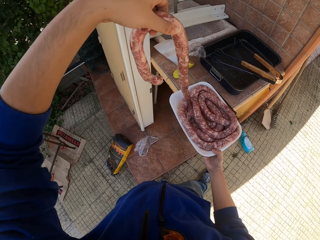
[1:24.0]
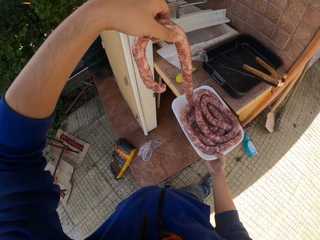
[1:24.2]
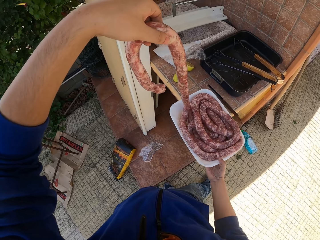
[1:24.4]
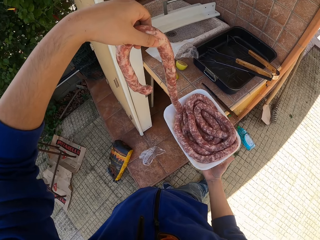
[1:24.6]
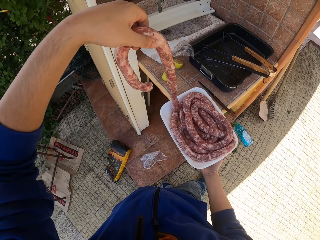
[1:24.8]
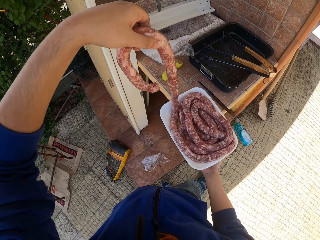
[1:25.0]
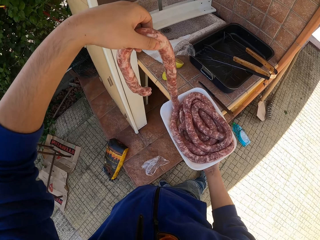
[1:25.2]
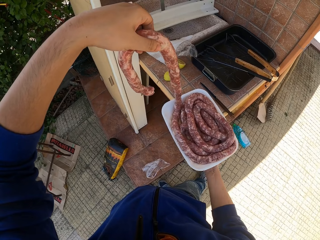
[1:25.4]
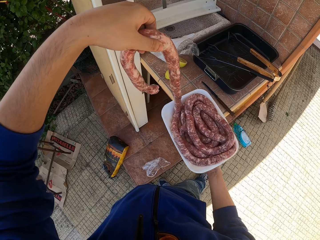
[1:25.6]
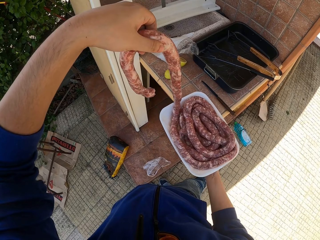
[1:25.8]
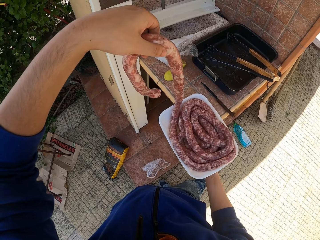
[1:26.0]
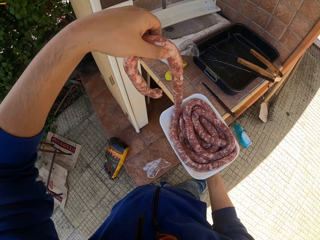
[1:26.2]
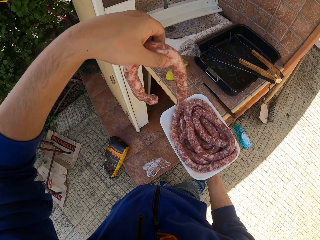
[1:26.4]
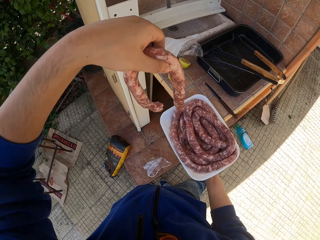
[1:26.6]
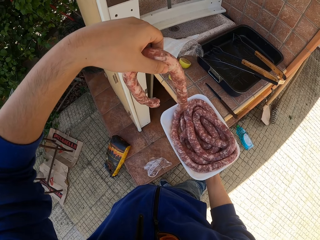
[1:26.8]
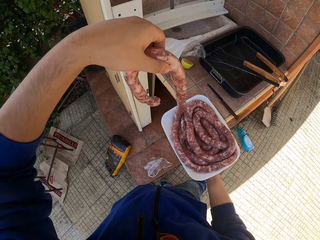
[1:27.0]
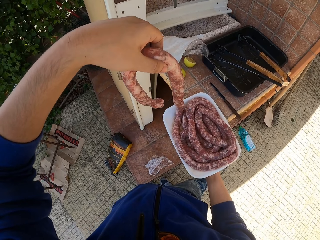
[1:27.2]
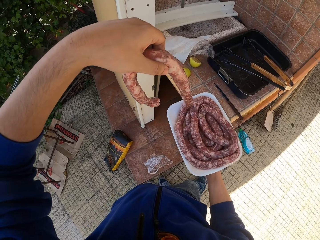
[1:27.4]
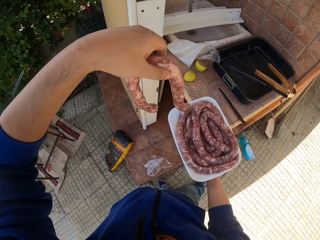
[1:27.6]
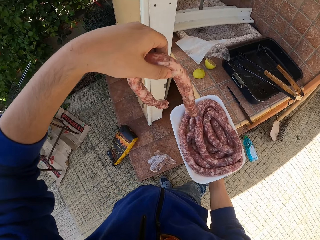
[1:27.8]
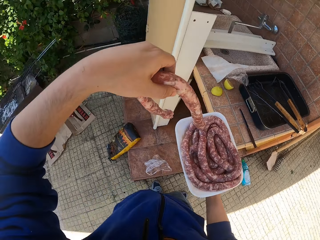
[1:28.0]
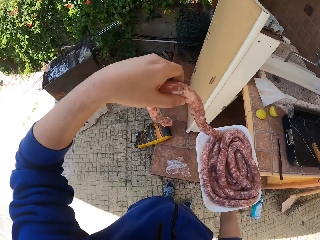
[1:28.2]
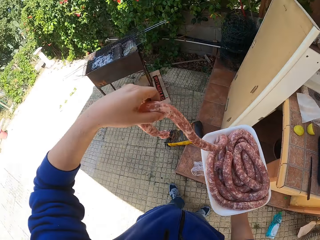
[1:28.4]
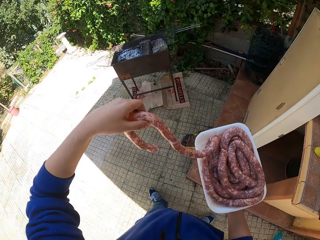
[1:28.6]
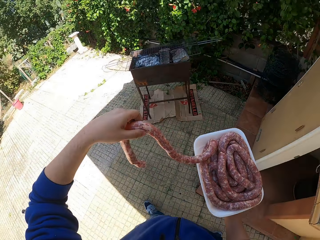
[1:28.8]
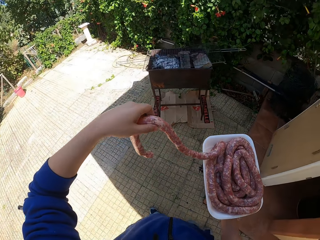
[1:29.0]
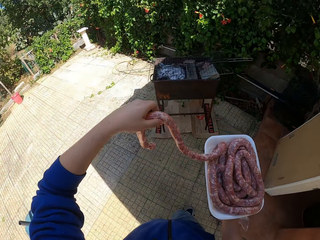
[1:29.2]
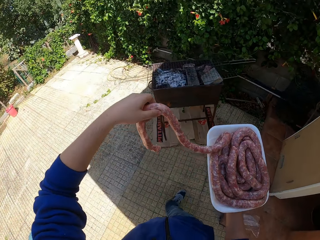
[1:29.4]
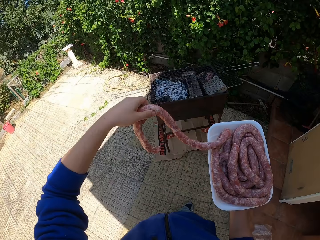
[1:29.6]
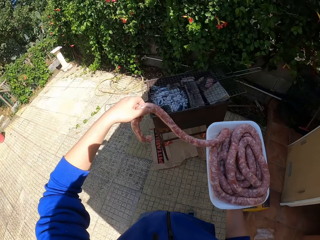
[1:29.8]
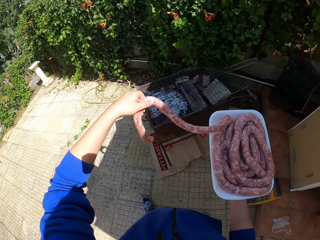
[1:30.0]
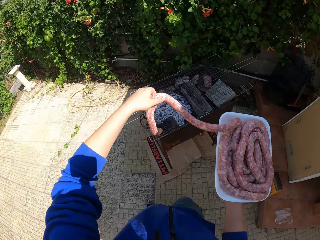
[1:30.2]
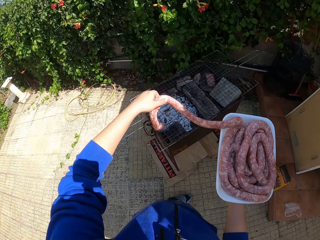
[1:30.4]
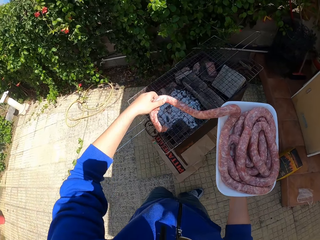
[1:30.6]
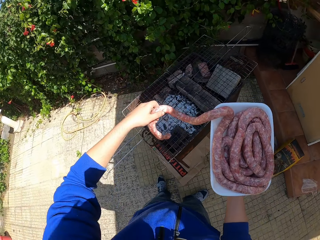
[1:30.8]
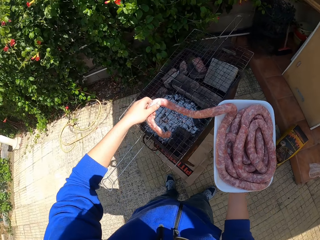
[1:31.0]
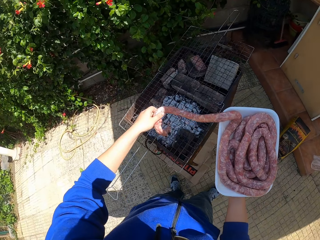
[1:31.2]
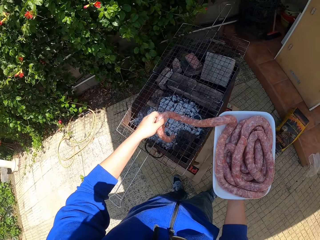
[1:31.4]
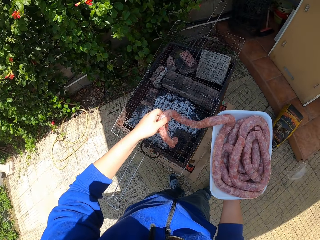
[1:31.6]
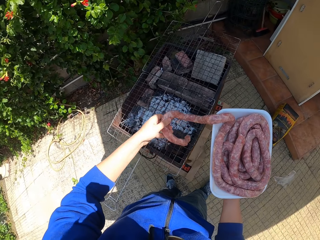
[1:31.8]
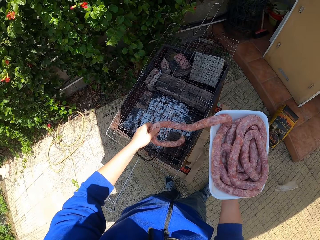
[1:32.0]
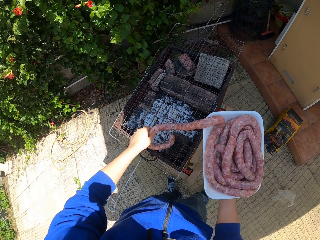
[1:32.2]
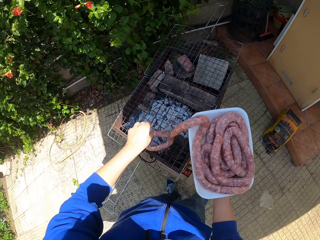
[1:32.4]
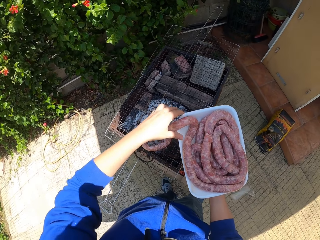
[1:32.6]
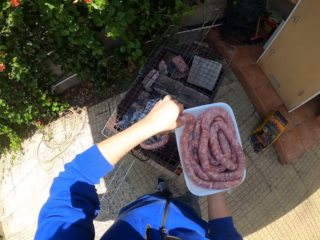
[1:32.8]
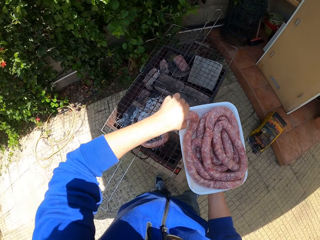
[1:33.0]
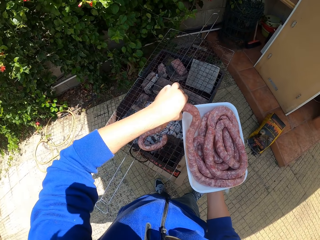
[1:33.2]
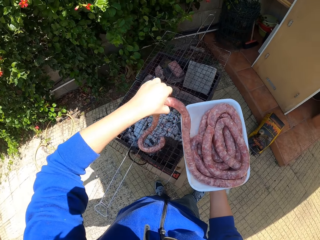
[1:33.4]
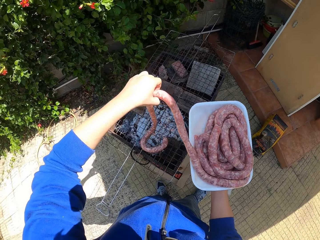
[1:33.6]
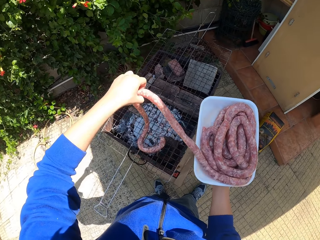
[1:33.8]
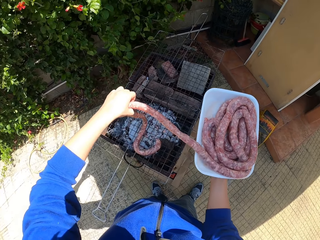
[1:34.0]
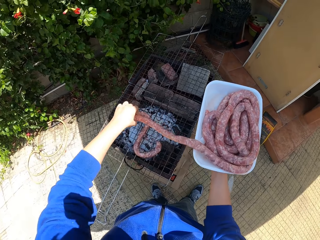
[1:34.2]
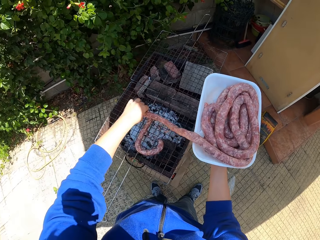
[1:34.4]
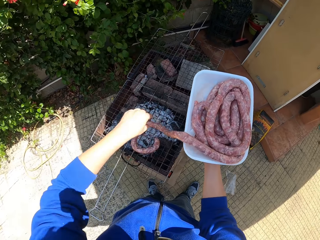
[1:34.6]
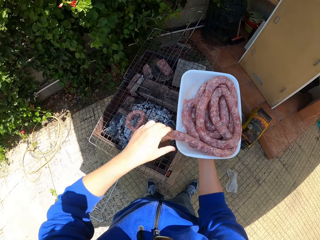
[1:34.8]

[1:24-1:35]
The camera wearer holds a Boerewors with the left hand. He walks towards a grill in the compound. He arranges the sausage from the tray on the grill with his left hand.

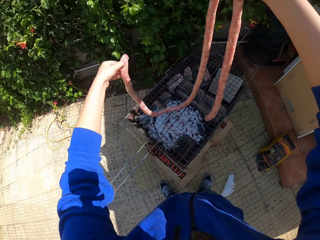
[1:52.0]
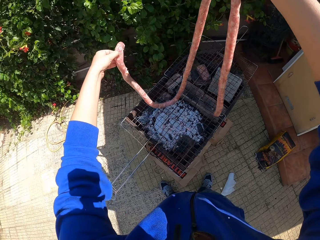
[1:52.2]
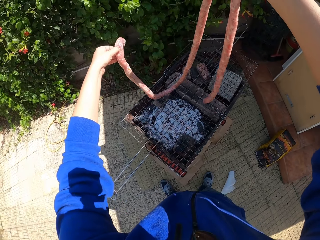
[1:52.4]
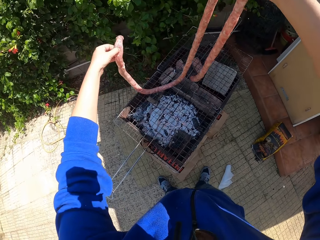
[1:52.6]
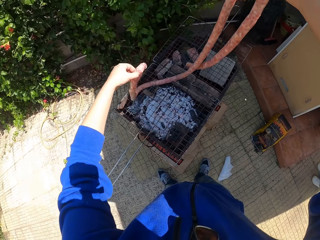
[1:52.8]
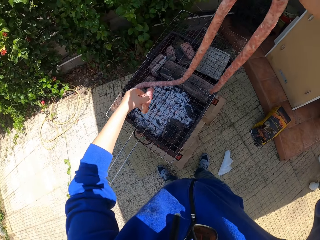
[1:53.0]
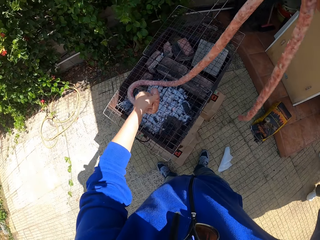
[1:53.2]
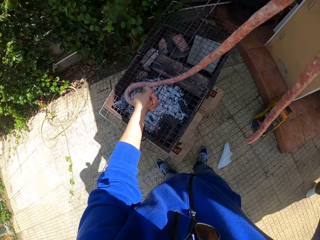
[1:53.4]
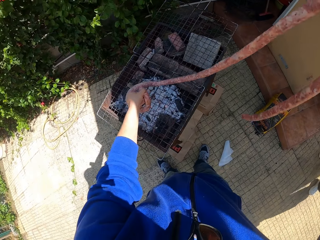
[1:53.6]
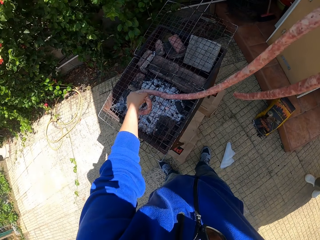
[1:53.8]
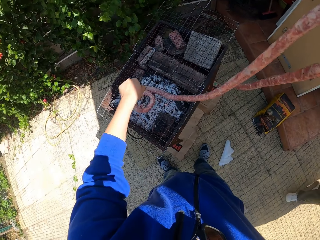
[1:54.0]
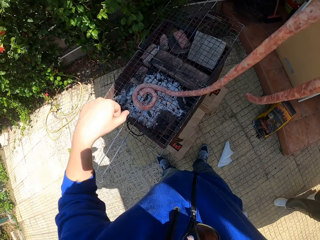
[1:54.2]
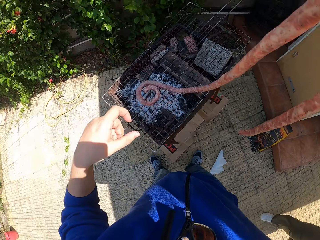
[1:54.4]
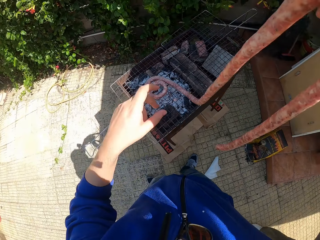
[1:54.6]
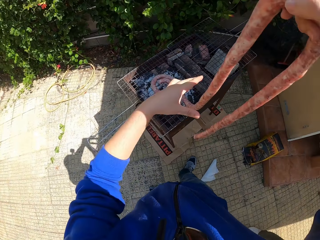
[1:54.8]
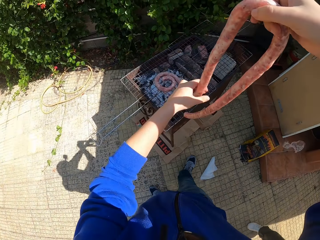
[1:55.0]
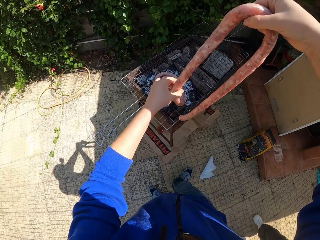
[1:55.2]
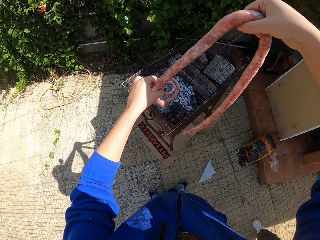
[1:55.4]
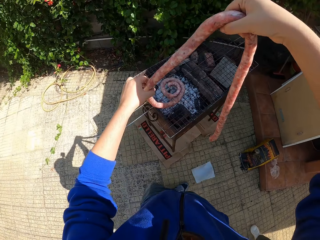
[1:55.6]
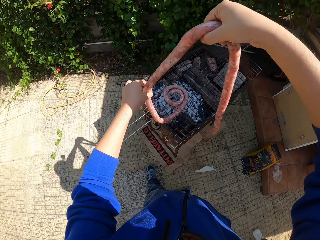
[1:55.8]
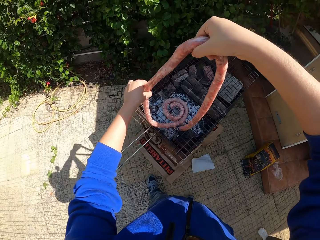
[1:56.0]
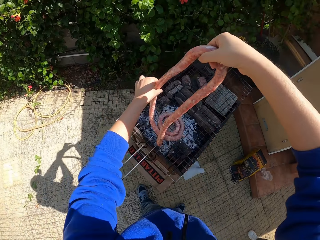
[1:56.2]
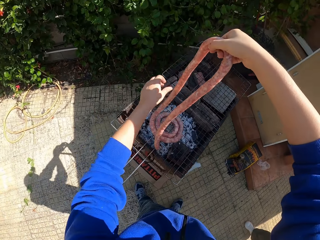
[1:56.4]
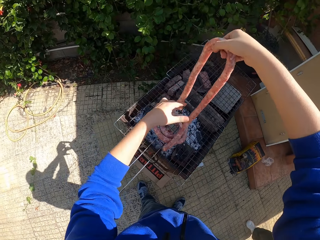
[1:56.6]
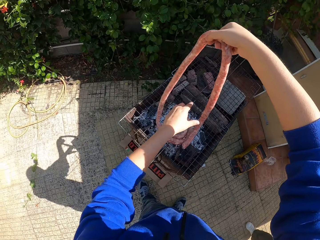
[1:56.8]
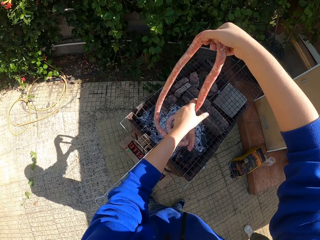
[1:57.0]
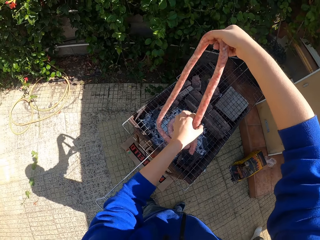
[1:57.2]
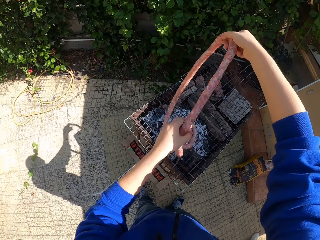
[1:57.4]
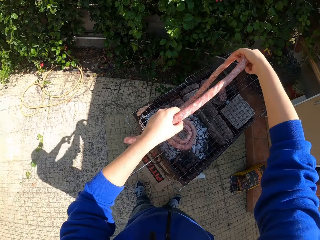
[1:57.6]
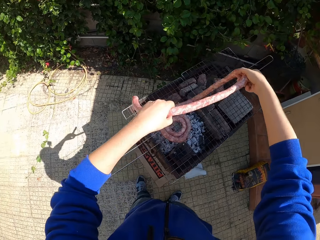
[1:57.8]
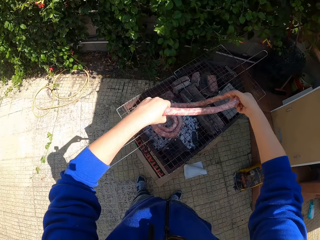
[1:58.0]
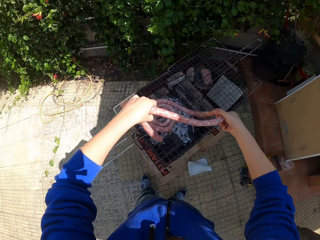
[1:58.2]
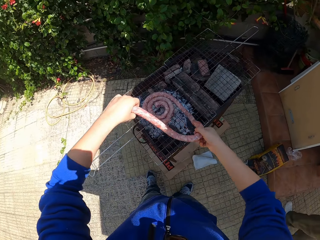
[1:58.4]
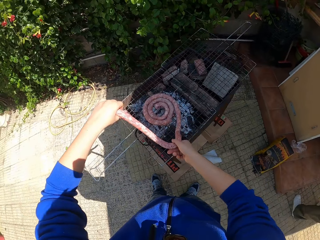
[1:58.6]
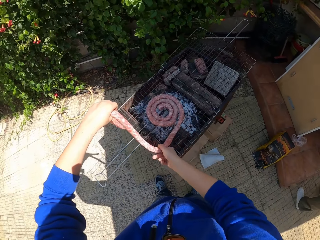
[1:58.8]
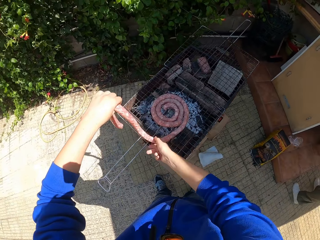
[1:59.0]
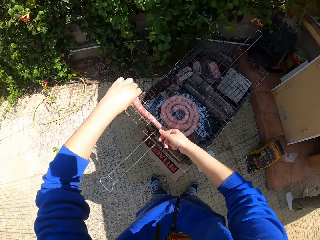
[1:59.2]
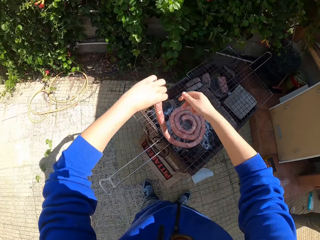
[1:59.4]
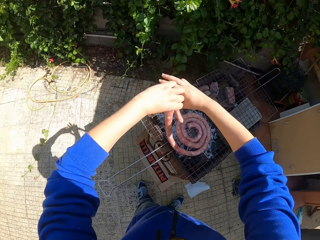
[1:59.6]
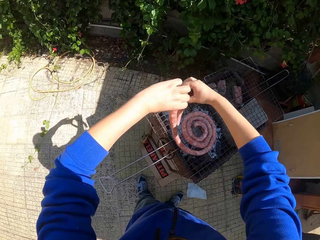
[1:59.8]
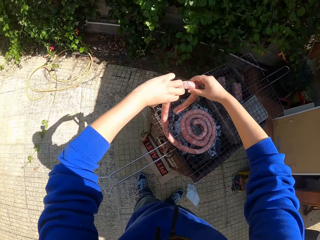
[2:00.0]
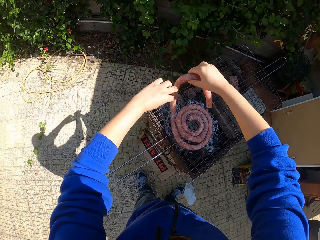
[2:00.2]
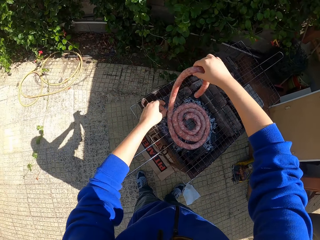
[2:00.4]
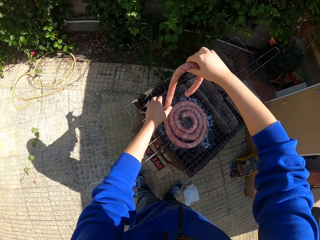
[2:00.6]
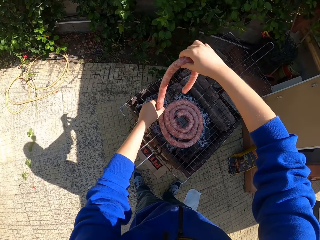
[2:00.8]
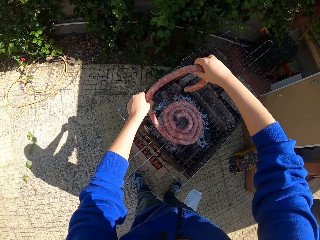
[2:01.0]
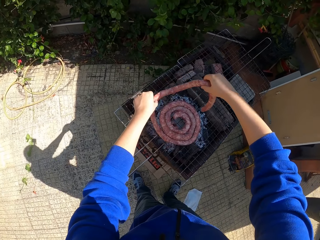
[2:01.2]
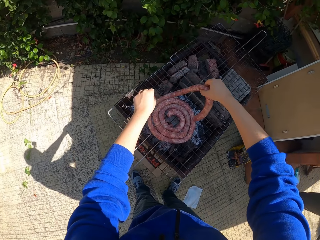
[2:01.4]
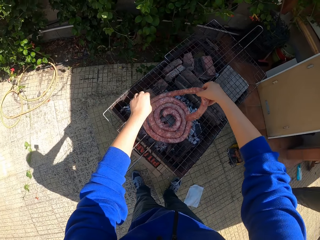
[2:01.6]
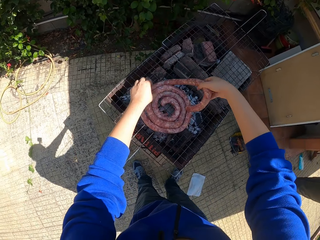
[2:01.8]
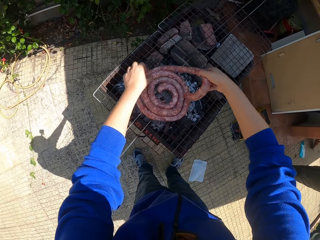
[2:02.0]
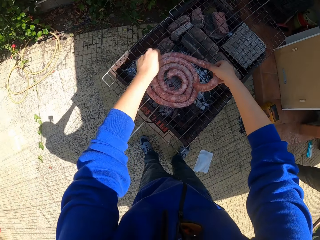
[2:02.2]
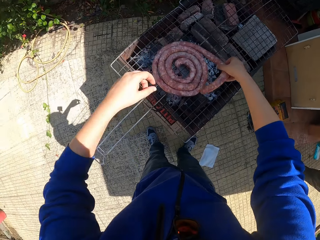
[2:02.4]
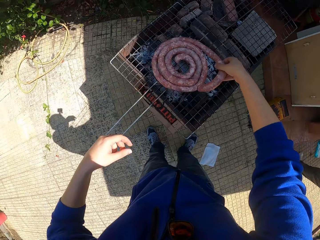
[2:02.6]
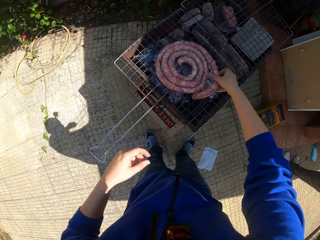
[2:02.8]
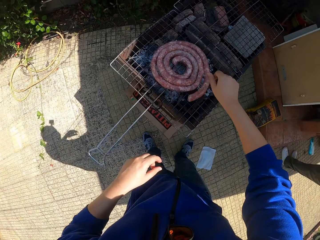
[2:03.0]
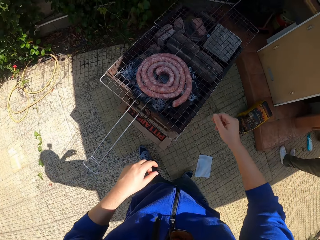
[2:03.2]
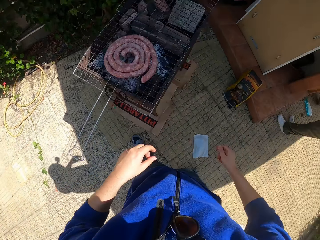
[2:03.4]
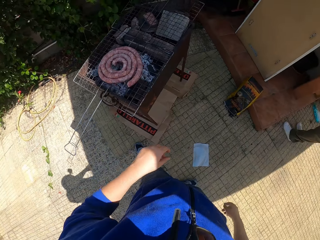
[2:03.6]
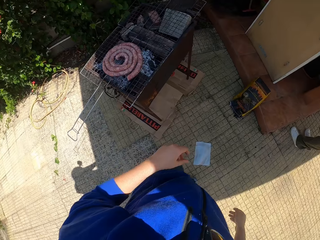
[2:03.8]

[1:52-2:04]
The camera wearer places the Boerewors on the grill. They adjust the Boerewors on the grill.
